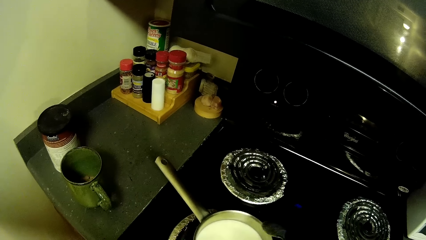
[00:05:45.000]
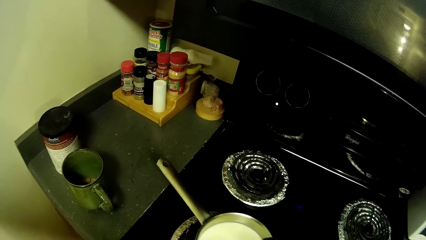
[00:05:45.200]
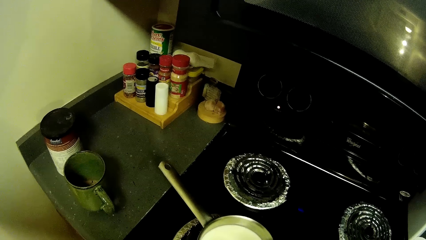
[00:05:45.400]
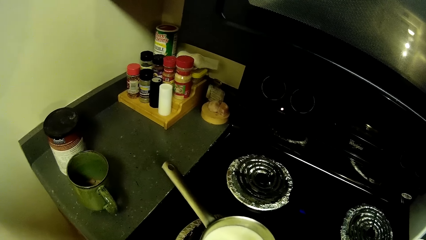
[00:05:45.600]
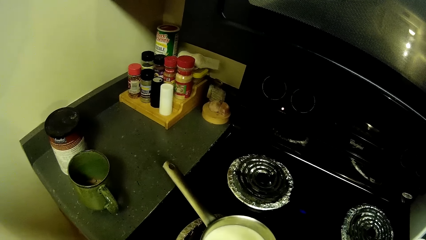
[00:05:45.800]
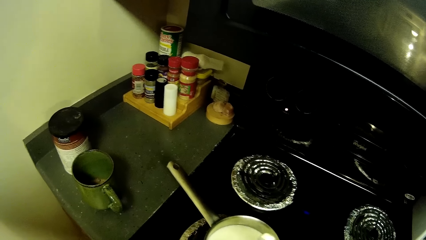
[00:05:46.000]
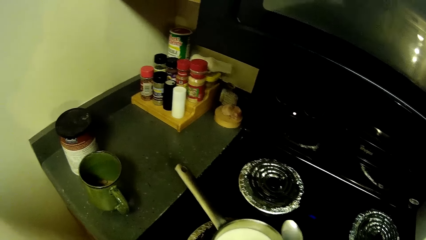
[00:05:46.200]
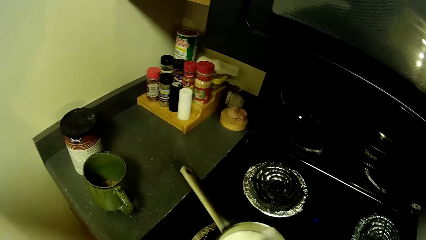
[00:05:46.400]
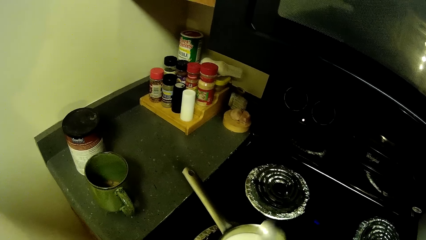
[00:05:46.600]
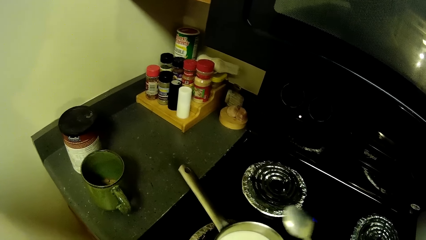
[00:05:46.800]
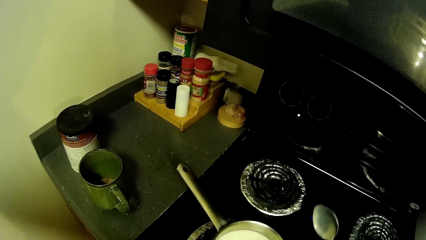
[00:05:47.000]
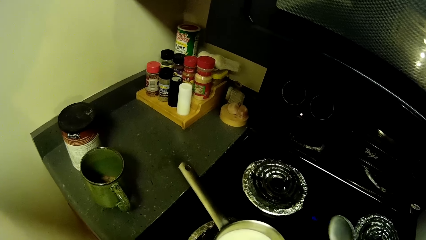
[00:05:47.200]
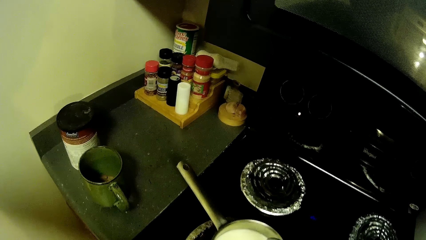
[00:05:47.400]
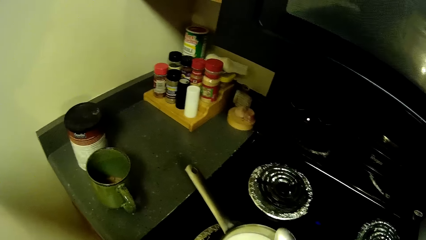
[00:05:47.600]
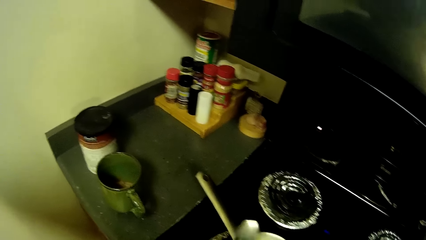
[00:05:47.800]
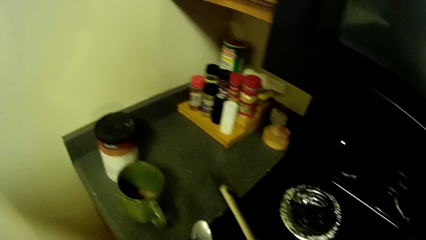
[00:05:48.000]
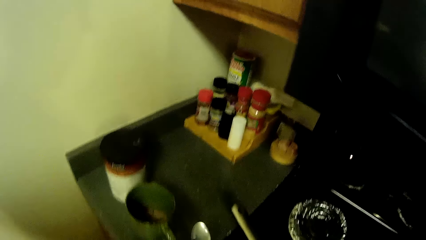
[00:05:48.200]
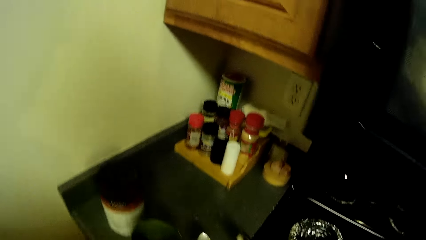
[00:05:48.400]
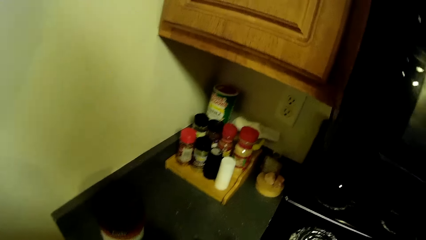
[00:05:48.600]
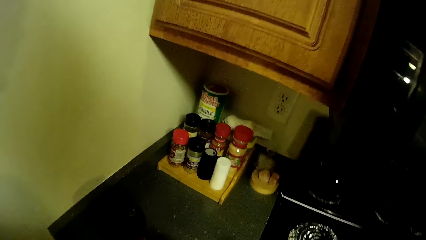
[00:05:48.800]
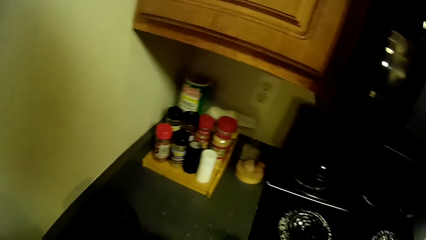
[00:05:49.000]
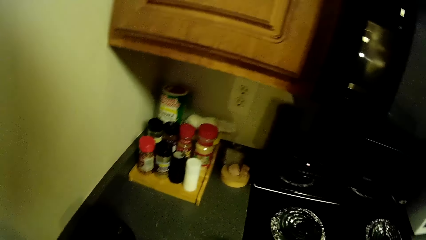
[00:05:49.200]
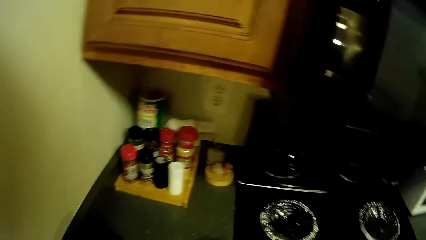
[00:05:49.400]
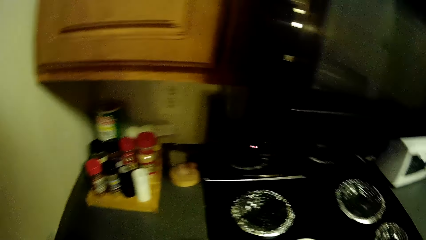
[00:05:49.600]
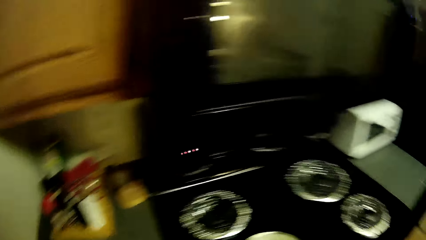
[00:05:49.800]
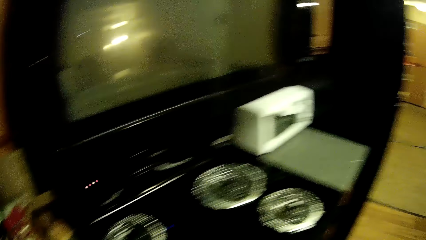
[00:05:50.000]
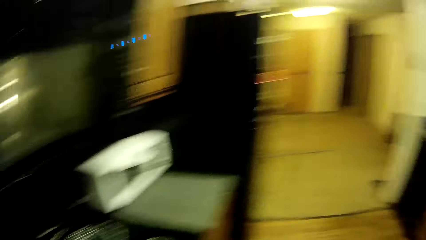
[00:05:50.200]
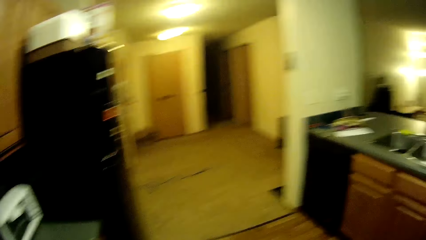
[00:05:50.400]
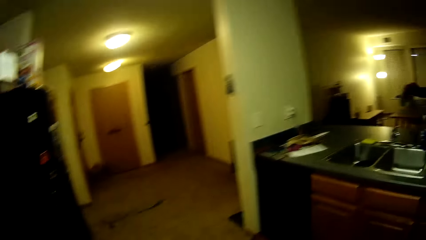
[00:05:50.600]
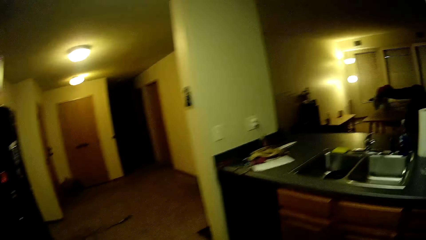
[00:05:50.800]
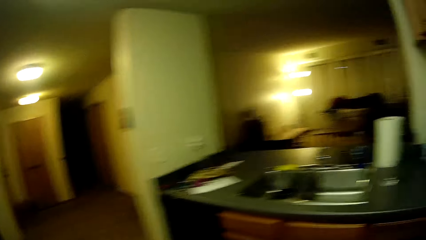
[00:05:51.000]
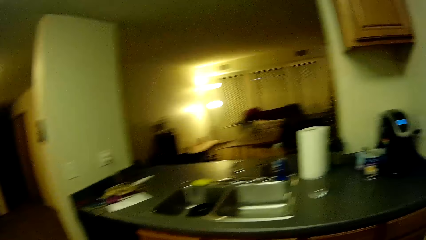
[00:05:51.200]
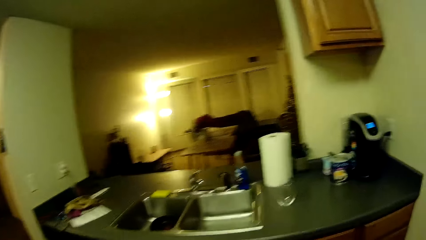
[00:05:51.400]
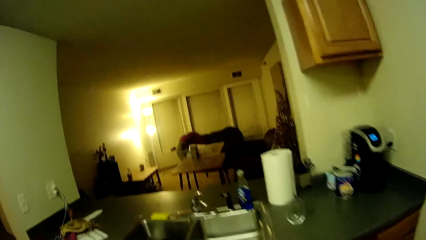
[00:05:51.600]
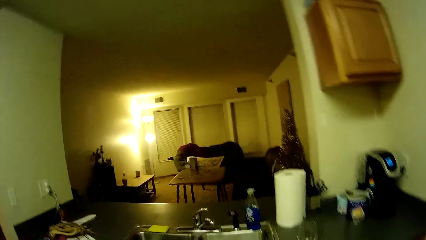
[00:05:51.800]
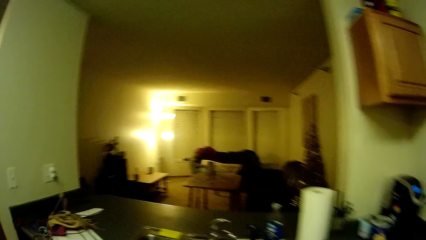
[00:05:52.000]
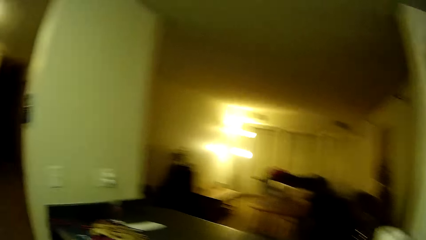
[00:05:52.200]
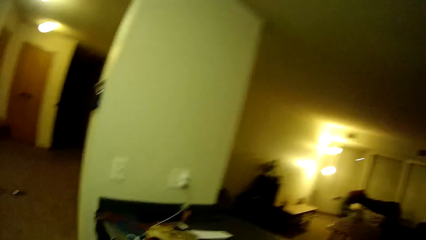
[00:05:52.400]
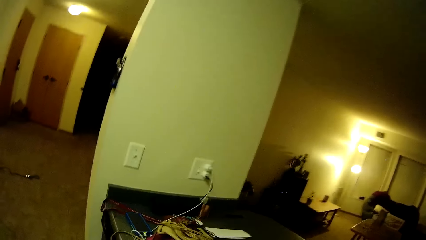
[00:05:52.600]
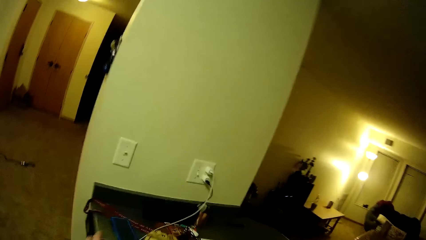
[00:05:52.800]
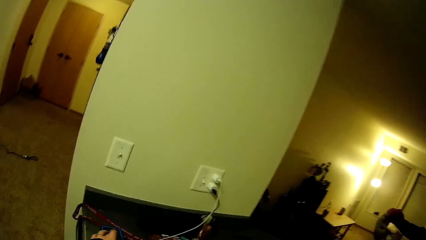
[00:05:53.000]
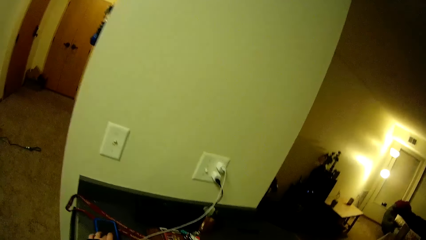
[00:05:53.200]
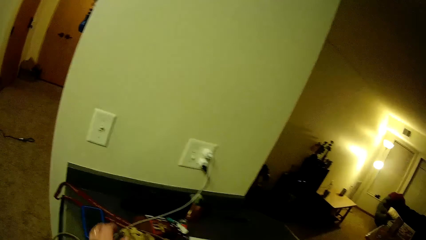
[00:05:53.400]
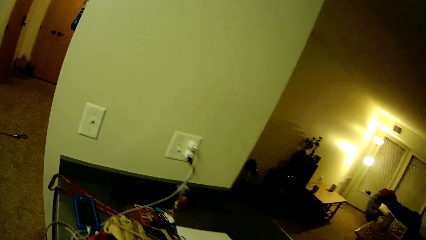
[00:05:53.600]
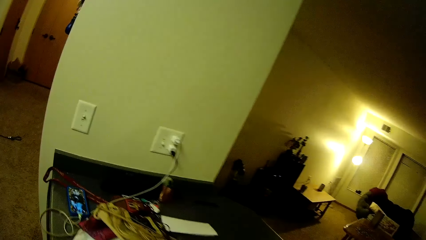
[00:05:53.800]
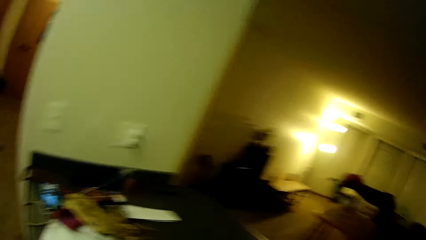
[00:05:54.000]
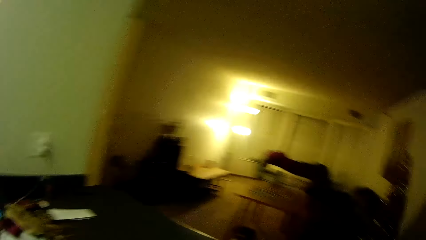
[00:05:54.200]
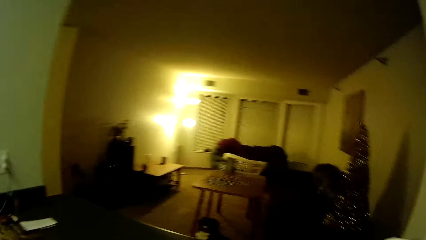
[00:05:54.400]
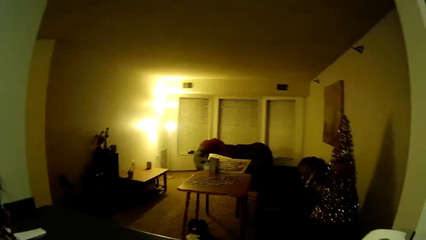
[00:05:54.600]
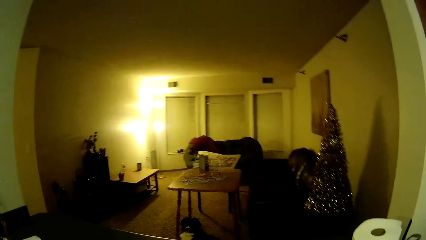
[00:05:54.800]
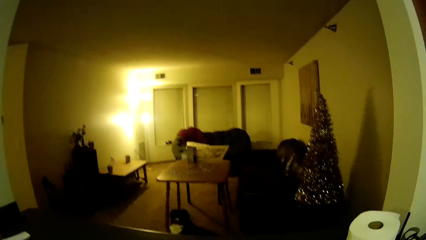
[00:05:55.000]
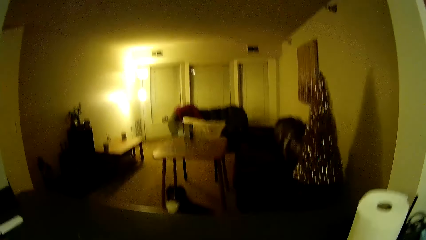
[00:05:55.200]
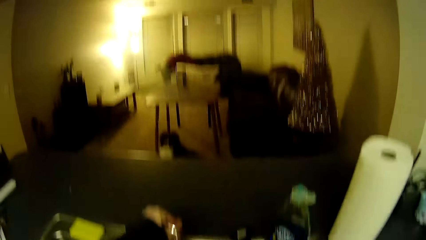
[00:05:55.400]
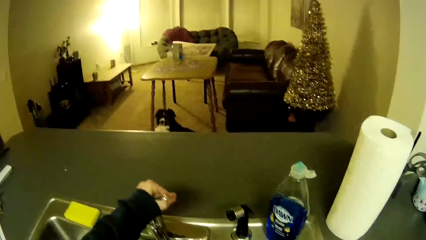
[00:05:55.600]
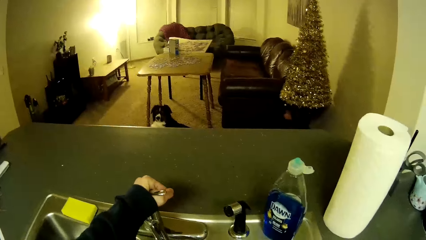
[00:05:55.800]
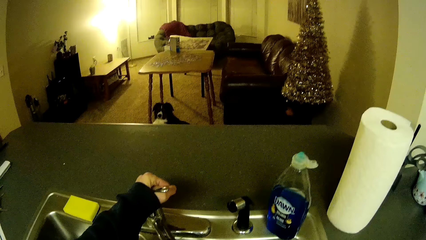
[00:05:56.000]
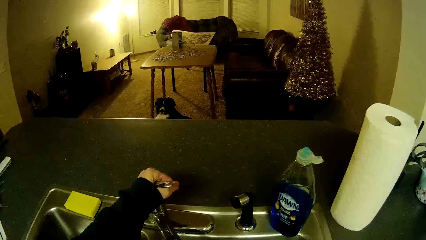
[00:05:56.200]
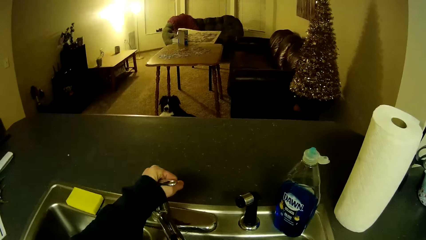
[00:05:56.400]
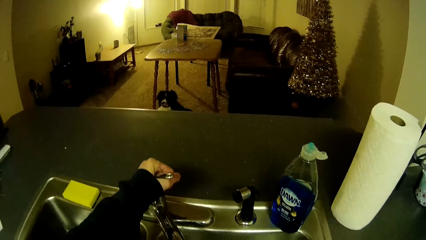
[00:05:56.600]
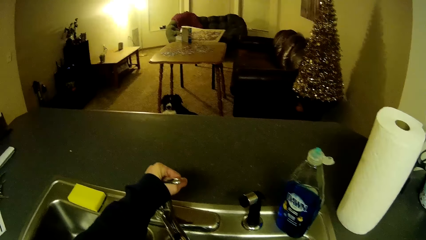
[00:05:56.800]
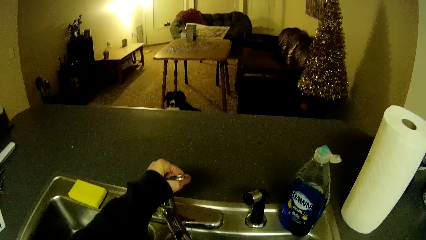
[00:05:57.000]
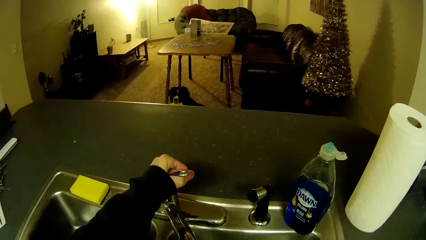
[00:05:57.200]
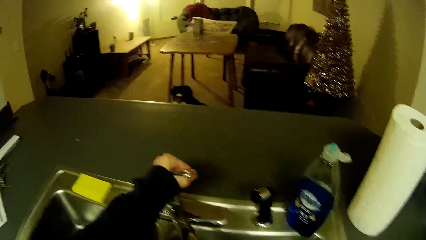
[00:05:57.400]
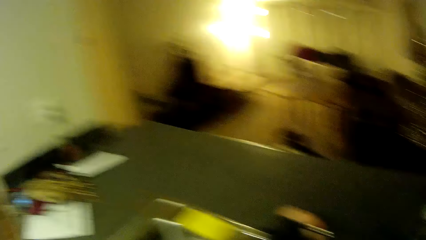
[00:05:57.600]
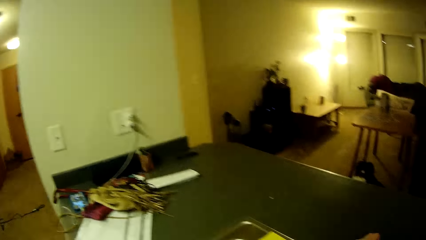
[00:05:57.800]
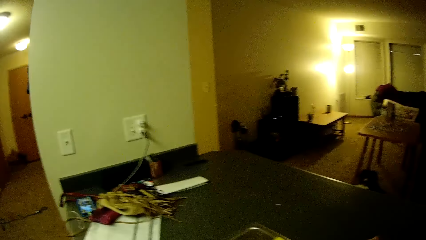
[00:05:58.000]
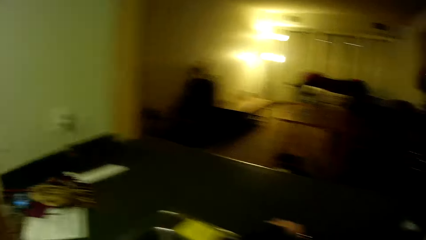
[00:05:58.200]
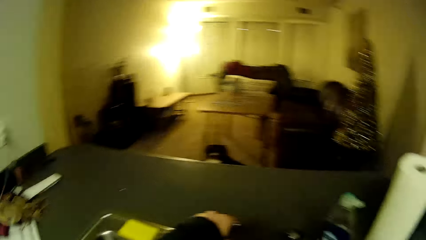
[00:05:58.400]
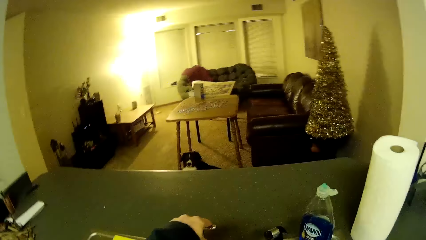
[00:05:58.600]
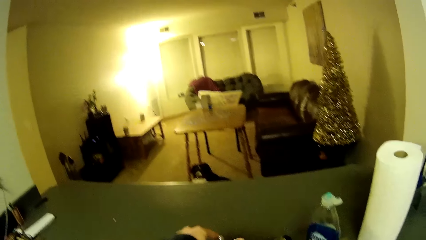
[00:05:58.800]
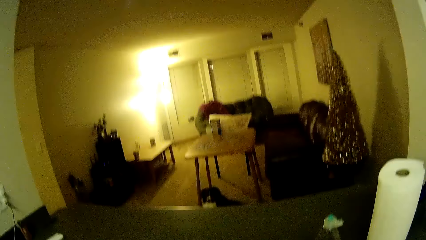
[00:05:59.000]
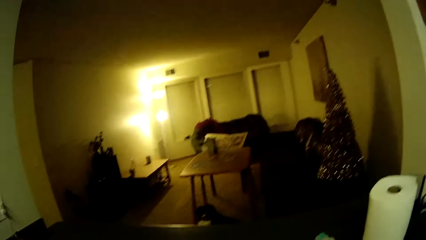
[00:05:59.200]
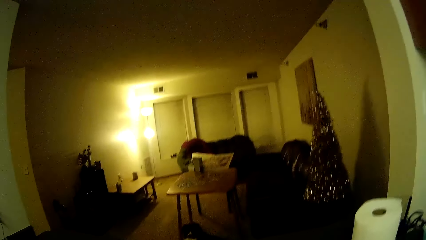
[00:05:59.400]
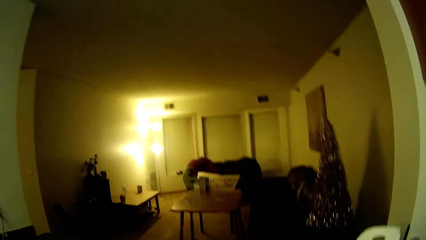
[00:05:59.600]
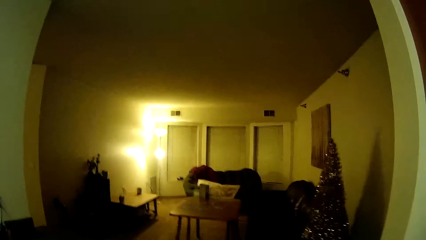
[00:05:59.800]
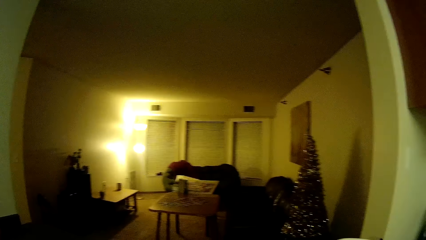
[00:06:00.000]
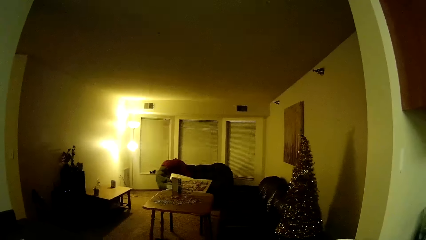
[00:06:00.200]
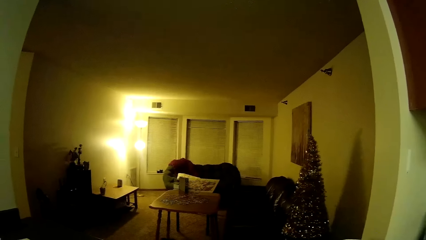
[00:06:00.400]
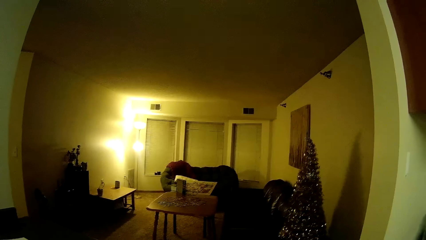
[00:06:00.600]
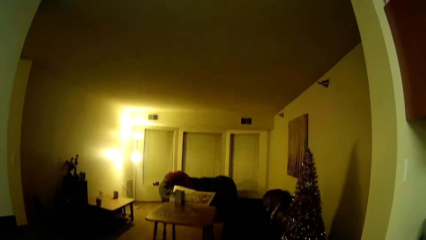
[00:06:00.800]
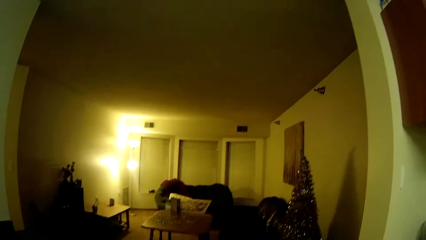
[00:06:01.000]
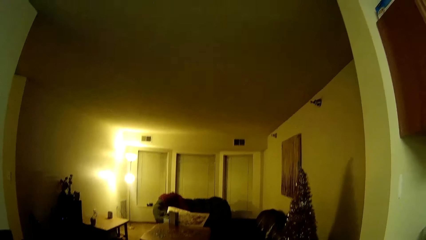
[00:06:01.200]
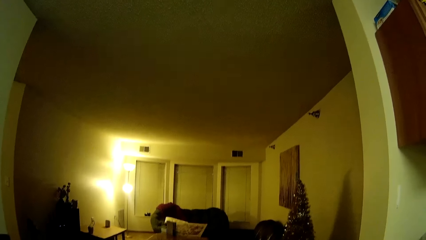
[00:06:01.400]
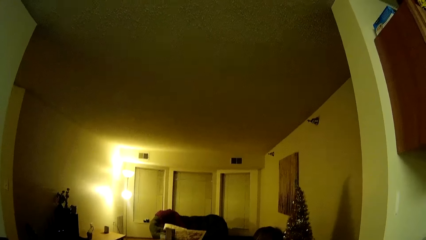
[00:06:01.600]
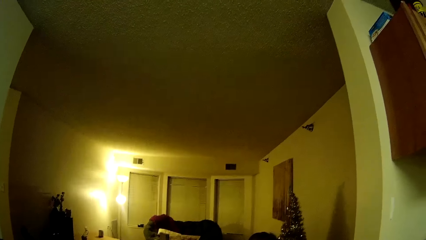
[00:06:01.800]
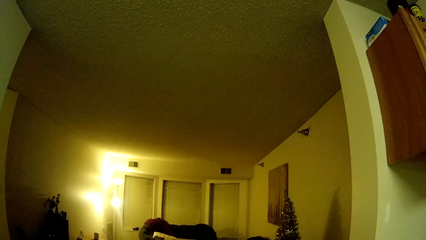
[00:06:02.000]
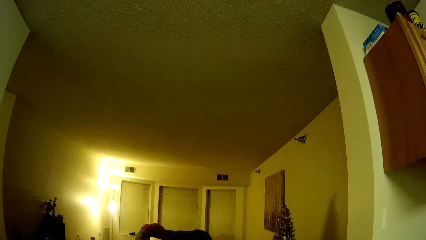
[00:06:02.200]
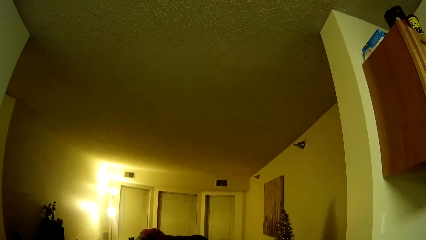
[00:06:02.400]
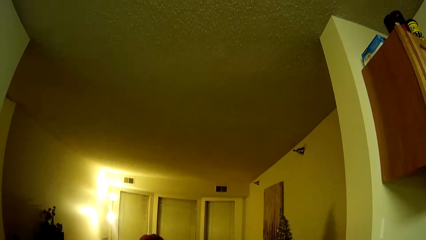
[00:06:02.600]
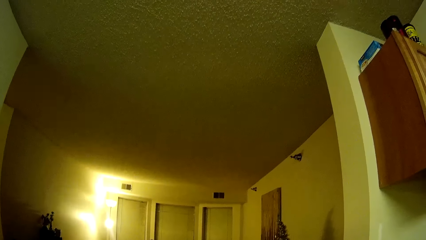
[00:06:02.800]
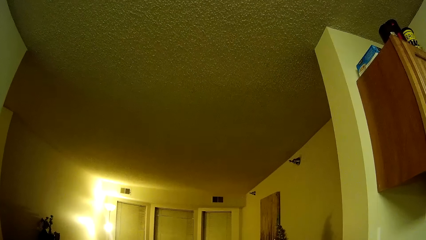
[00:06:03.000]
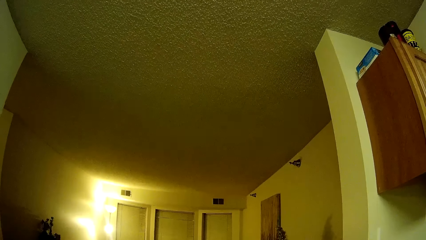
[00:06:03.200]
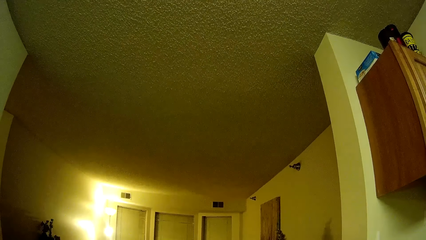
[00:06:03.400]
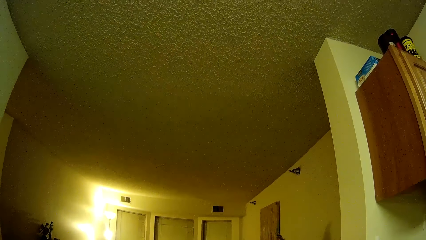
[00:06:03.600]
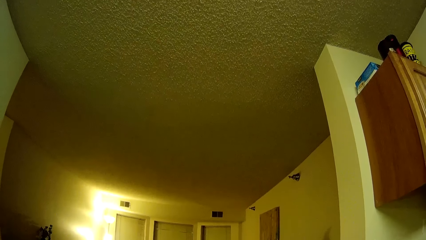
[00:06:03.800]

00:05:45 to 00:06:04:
The camera wearer walks around the room. He touches his phone. He looks around the room. He holds the tap. He opens the tap. He looks around the room.
